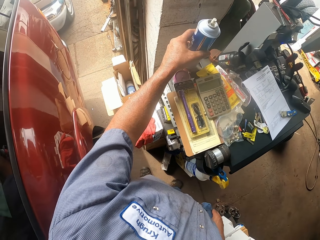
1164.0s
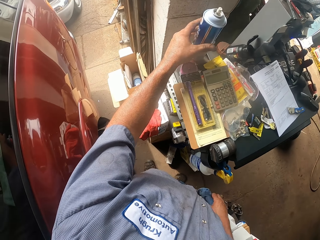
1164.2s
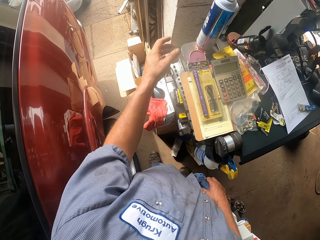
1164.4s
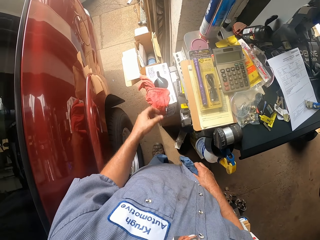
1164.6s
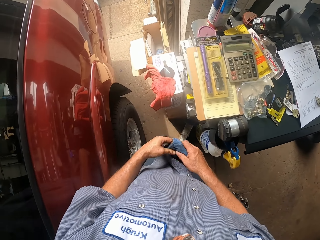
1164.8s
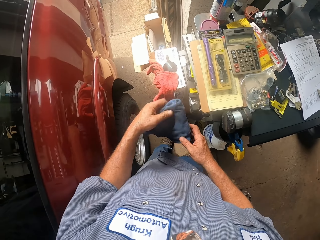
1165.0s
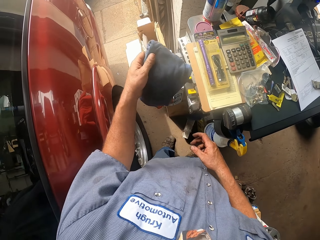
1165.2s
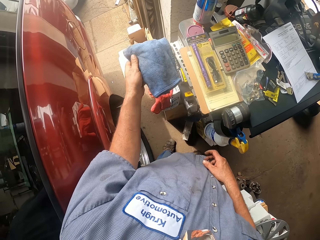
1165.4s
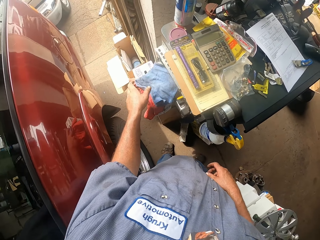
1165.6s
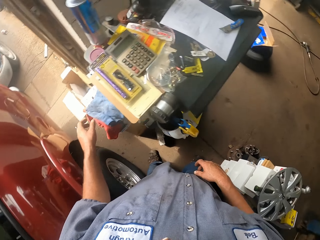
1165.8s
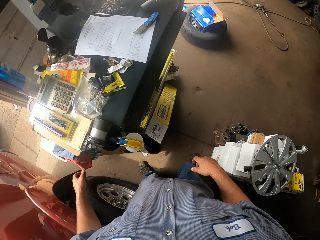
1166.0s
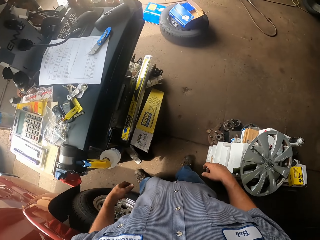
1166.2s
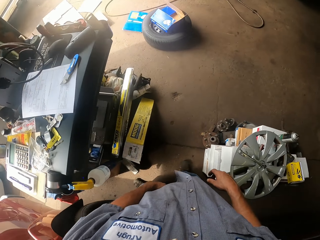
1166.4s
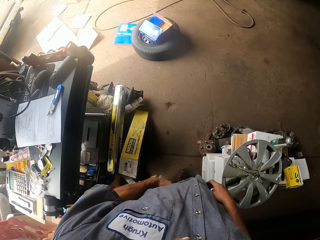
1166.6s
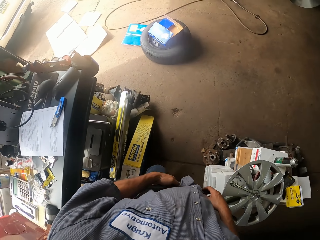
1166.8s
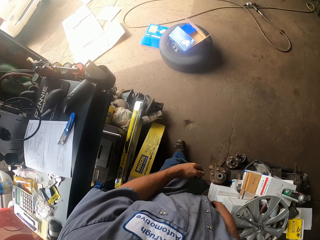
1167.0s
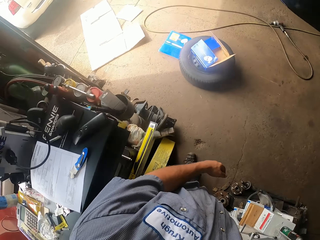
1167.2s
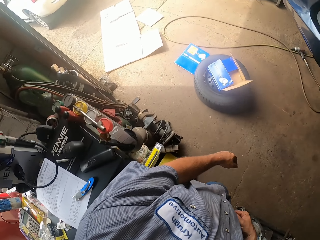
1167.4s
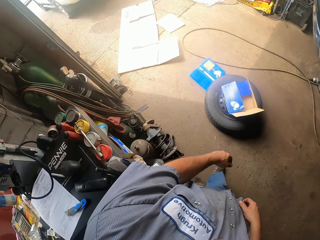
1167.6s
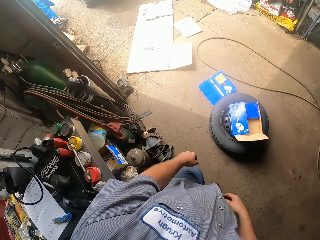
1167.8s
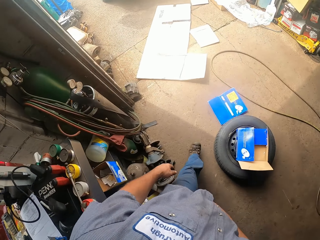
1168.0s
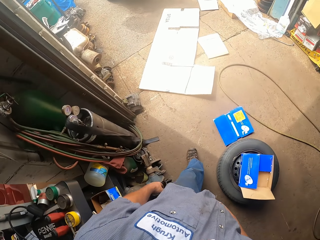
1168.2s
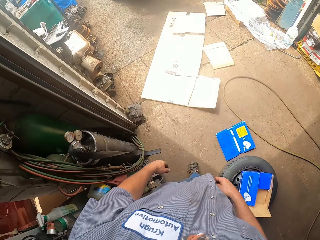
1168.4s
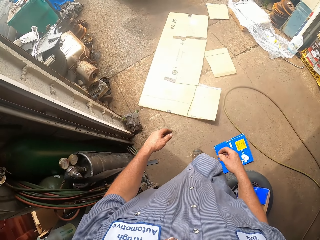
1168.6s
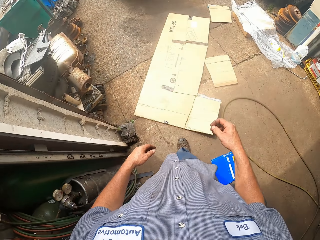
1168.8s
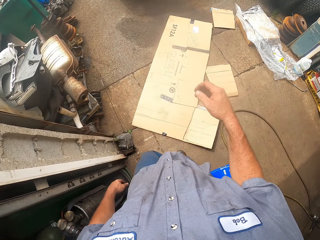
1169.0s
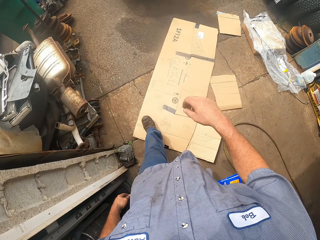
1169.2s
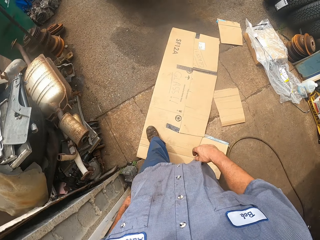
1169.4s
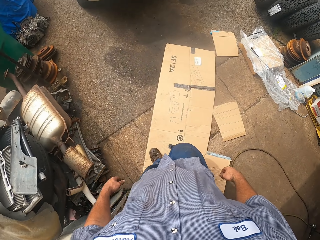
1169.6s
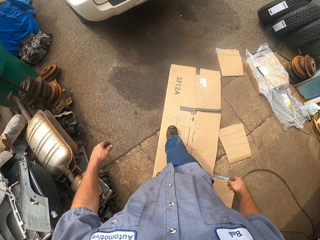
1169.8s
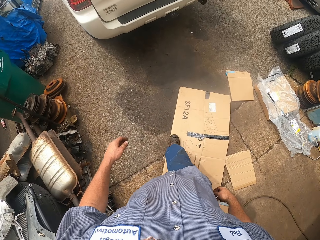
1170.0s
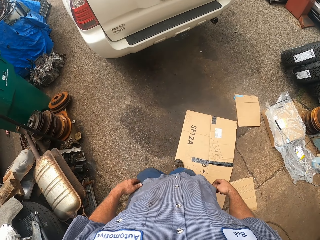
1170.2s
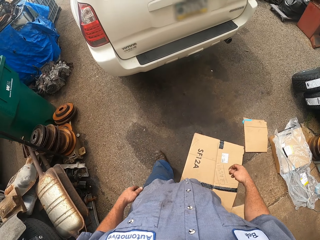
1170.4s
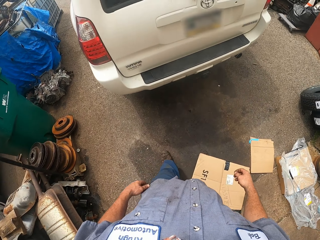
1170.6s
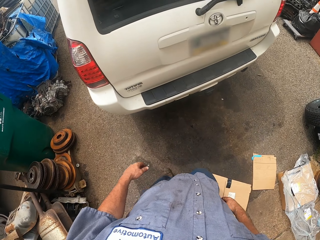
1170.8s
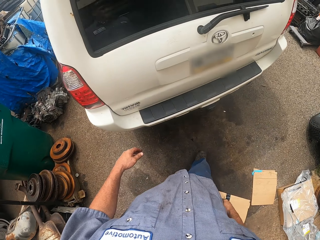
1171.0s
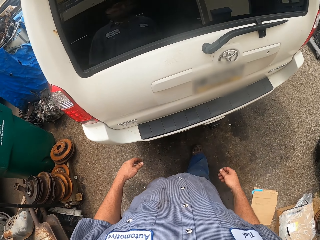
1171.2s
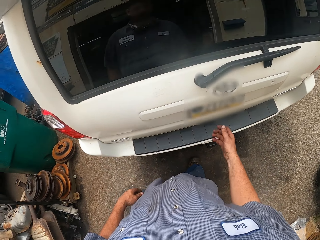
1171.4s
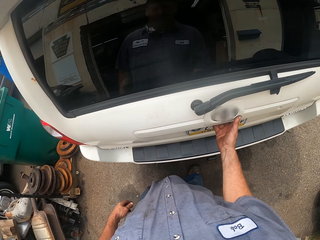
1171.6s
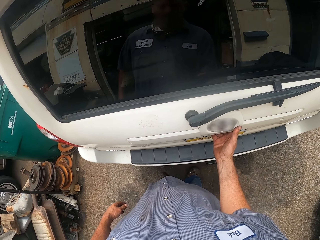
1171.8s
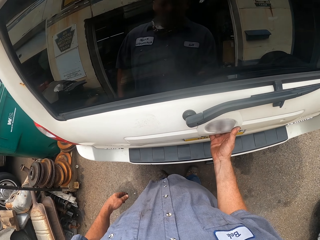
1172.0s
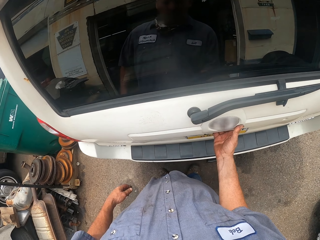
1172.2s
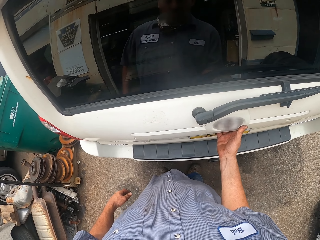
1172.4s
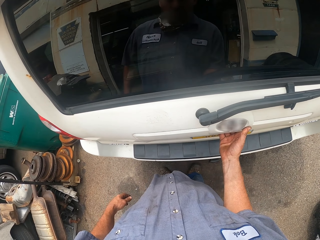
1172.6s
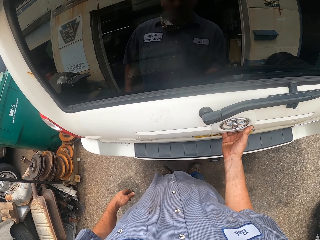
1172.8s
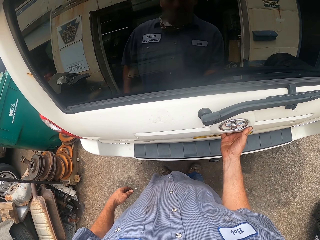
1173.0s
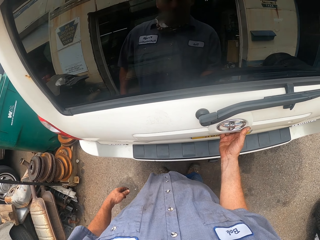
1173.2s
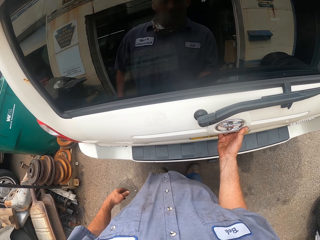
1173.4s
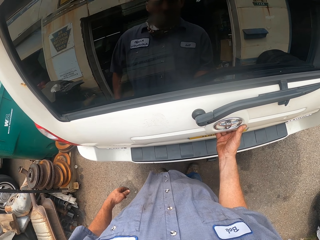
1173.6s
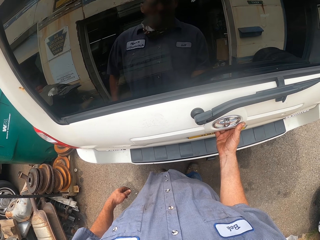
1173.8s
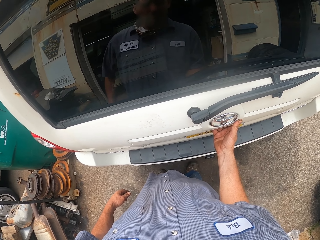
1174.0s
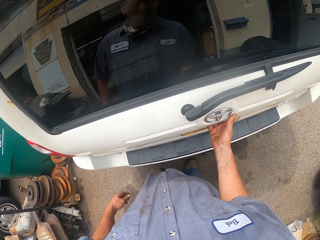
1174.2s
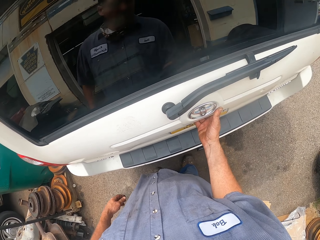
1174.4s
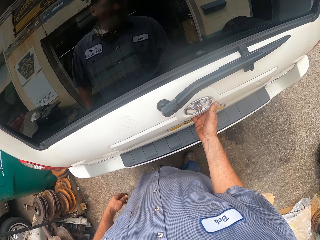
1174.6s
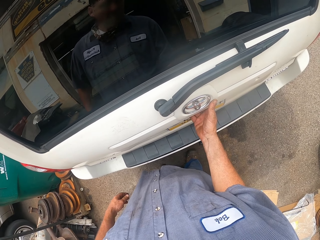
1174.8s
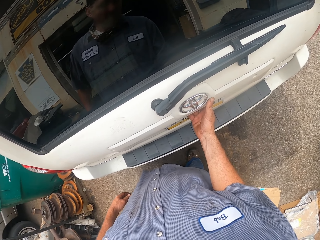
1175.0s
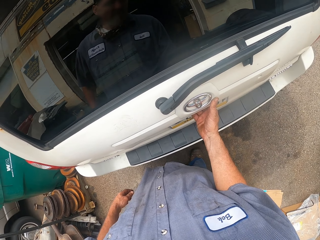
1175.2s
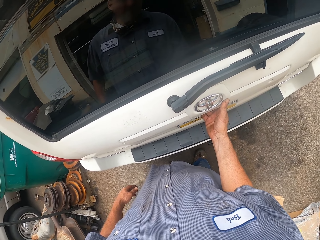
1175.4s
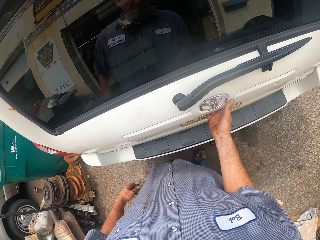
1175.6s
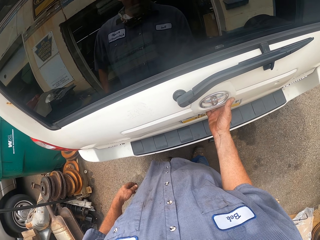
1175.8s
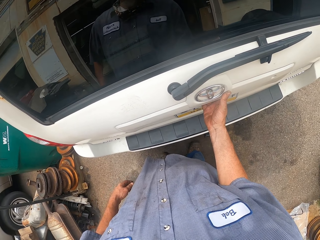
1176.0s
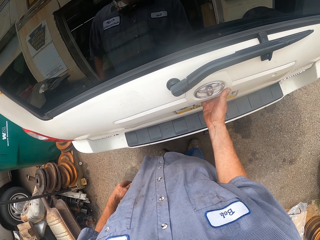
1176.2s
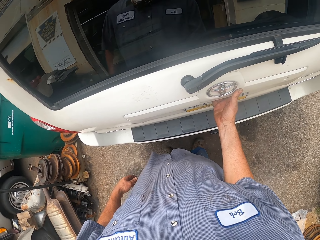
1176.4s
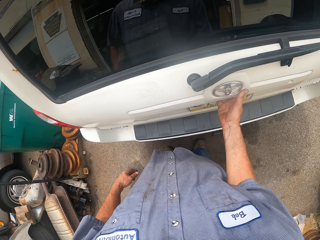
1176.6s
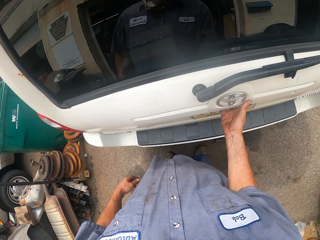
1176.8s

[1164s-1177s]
The camera wearer puts the bottle on a table. He transfers the cloth from his right hand to his left hand. He puts the cloth down. He hangs the cloth on something. He walks around the garage. He touches the car boot handle. He pulls the back window of the car with his right hand.

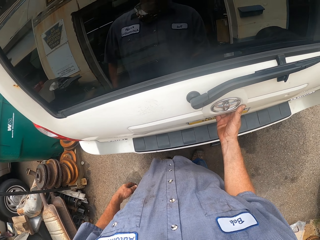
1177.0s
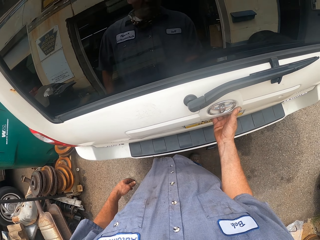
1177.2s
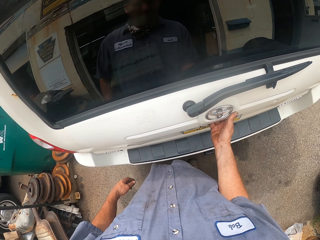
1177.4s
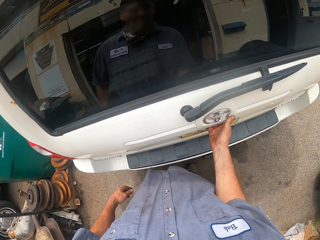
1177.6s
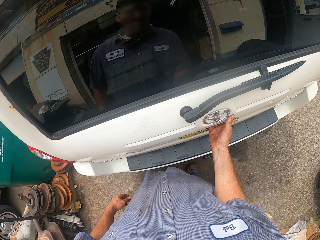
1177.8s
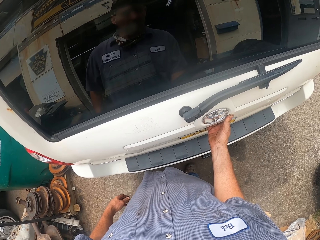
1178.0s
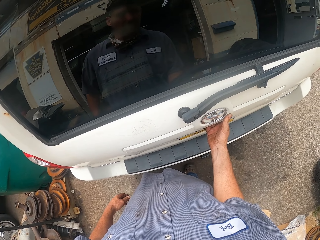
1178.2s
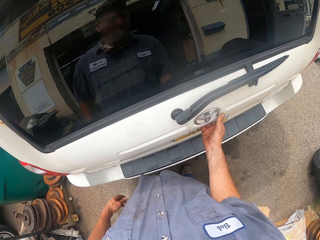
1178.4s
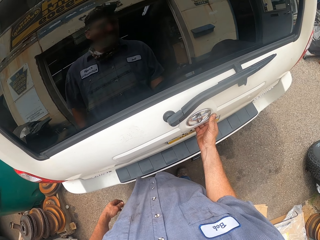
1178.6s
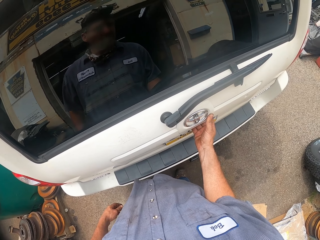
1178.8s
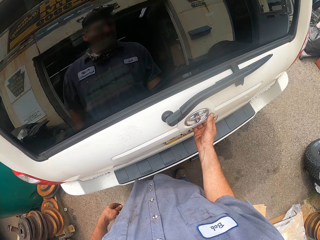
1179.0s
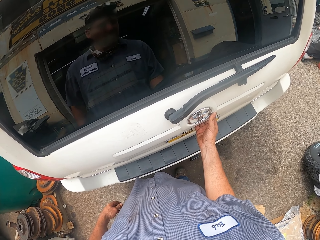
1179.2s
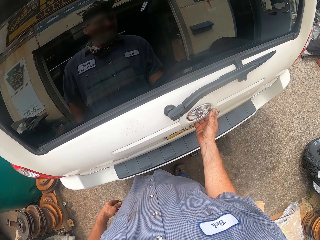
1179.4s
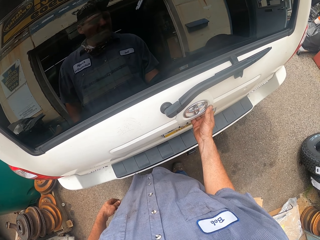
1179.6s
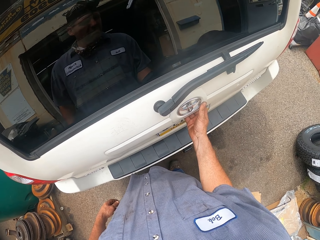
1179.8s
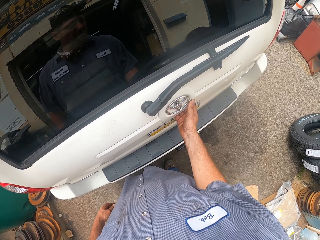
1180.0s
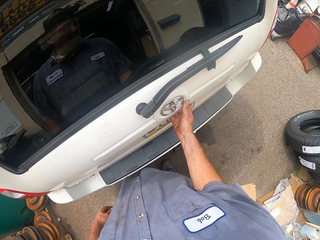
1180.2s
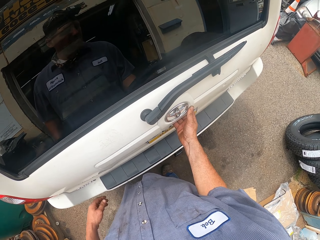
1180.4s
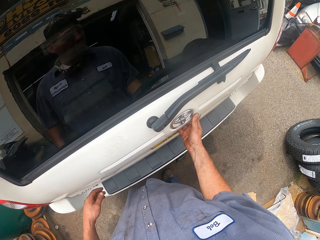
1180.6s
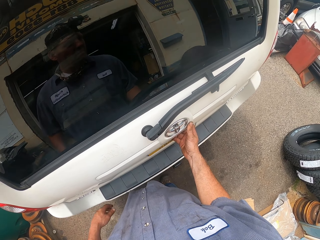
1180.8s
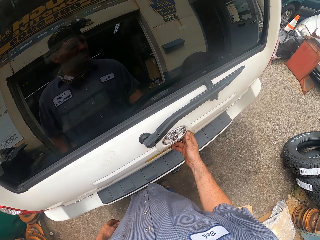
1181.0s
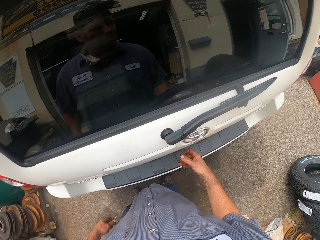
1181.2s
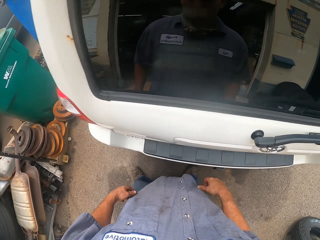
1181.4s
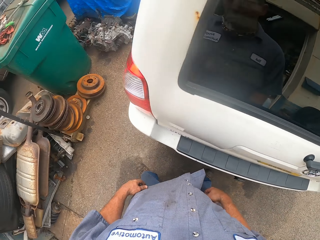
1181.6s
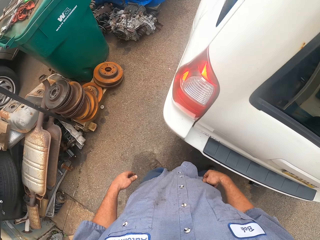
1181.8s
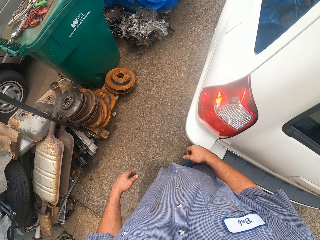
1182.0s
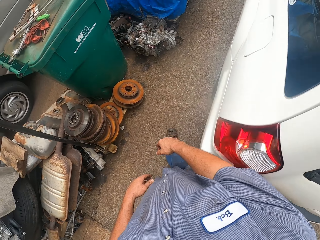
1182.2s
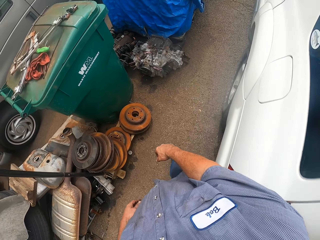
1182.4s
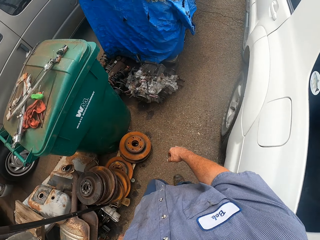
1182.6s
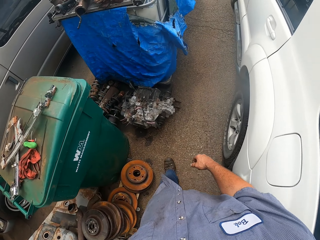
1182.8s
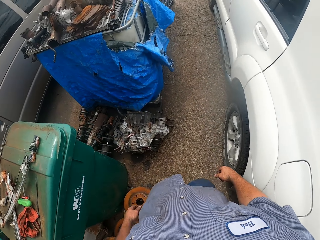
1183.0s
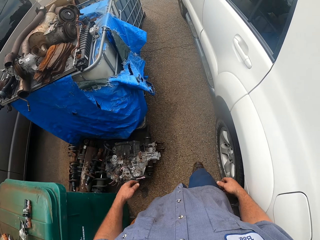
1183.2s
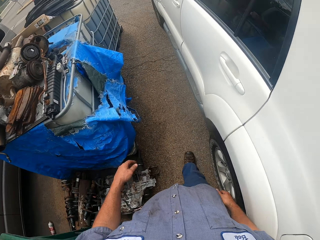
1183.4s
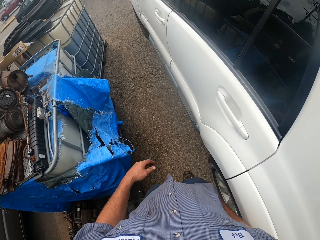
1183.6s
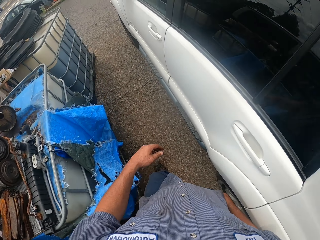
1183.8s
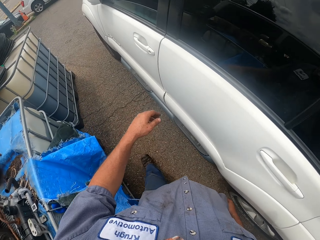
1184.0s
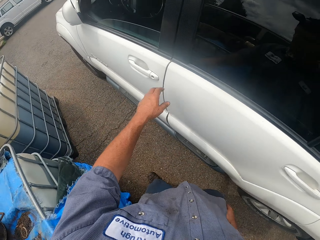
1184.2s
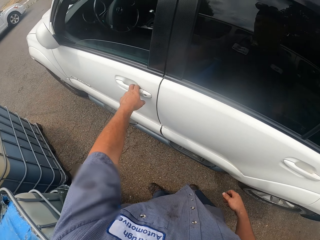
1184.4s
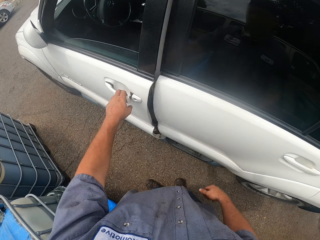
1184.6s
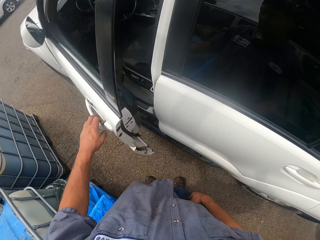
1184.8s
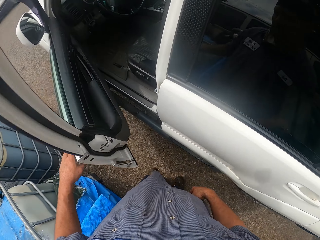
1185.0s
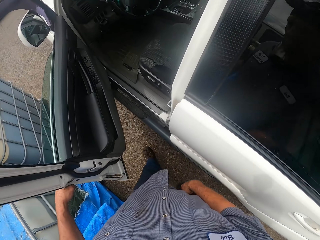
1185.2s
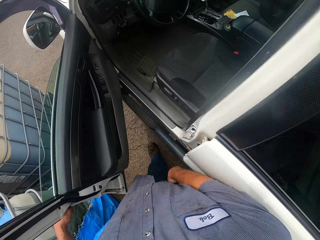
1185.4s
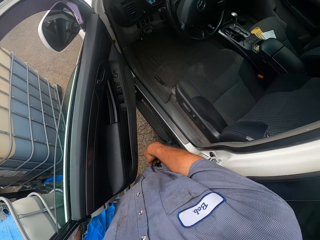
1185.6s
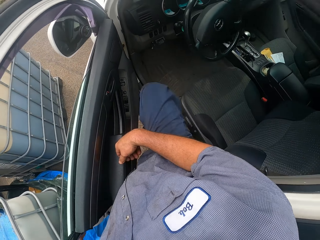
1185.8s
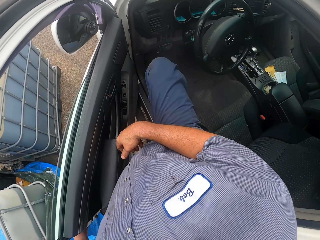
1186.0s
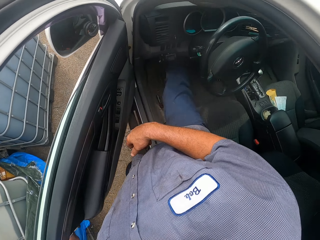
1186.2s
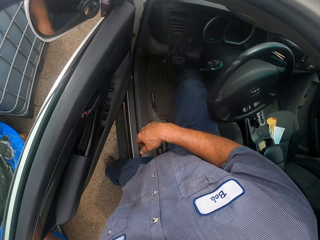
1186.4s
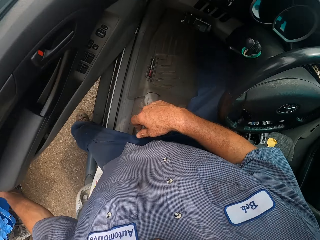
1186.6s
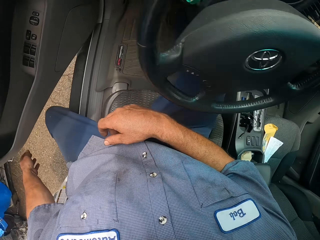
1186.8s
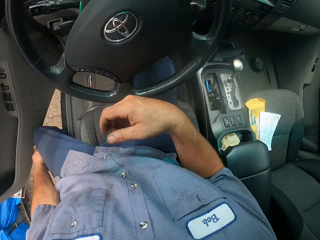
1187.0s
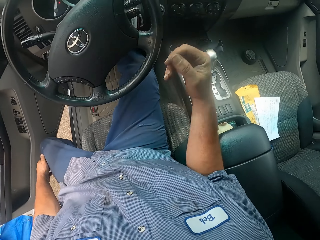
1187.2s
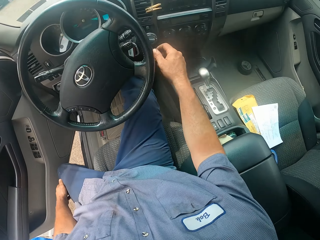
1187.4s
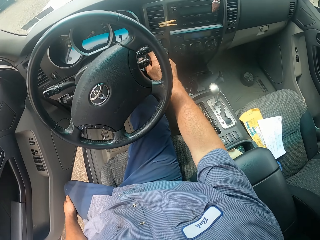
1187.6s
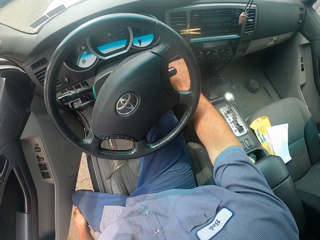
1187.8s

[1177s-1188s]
The camera wearer leaves the back window of the car. They walk around the garage. They open the front left door of the car. They enter the car.
